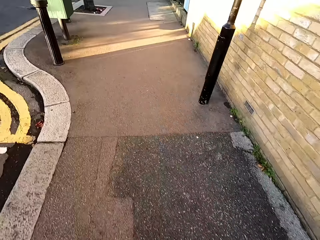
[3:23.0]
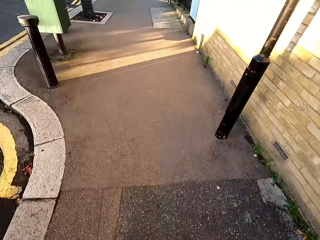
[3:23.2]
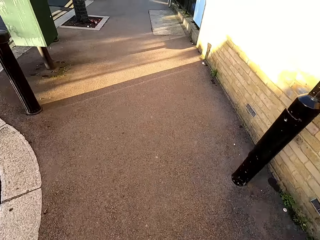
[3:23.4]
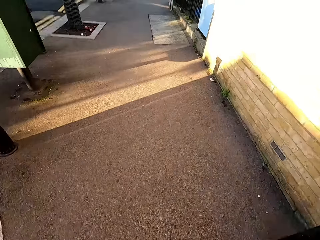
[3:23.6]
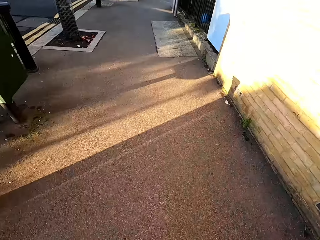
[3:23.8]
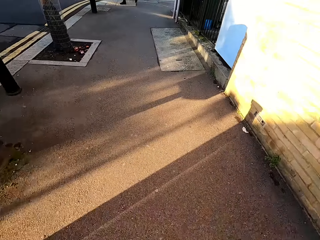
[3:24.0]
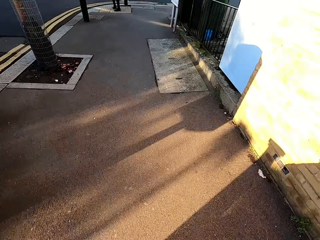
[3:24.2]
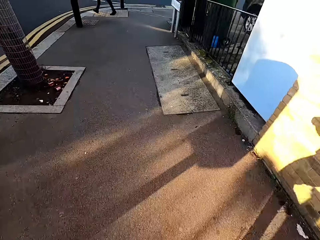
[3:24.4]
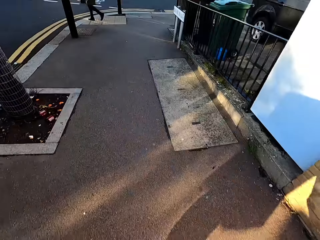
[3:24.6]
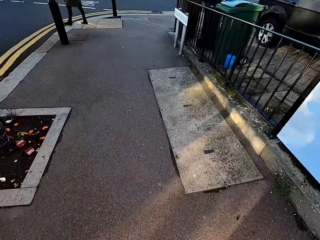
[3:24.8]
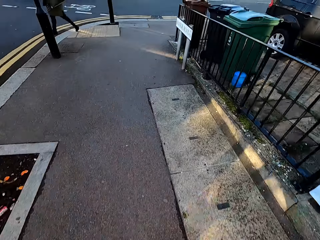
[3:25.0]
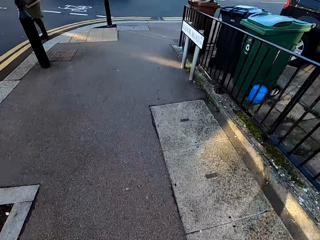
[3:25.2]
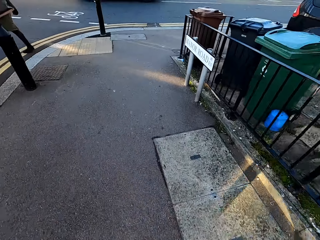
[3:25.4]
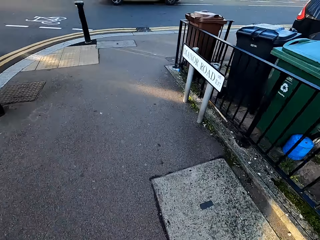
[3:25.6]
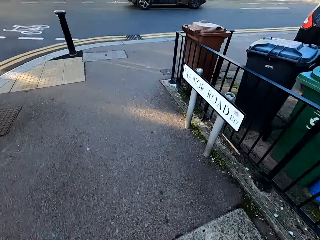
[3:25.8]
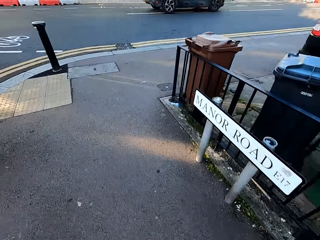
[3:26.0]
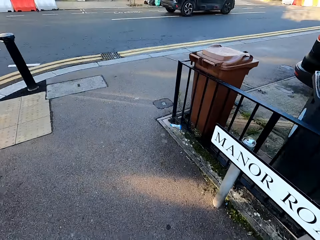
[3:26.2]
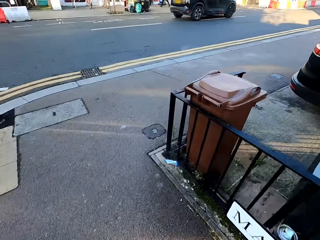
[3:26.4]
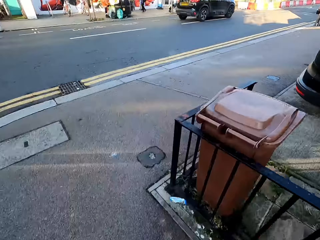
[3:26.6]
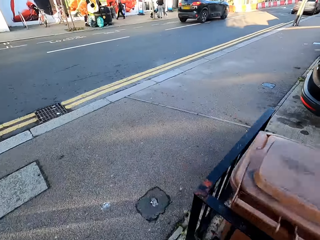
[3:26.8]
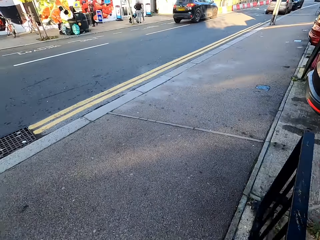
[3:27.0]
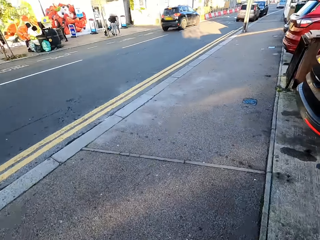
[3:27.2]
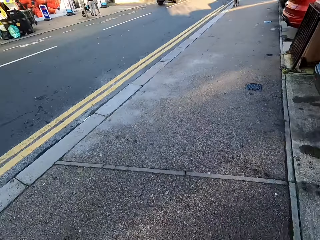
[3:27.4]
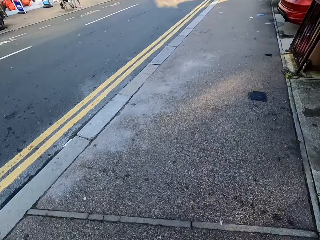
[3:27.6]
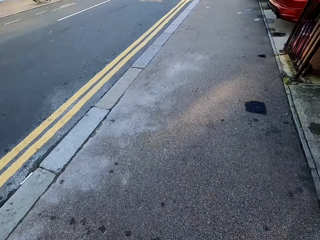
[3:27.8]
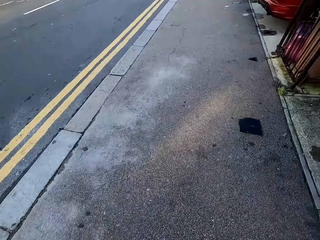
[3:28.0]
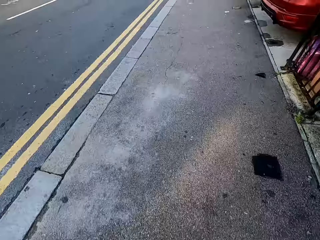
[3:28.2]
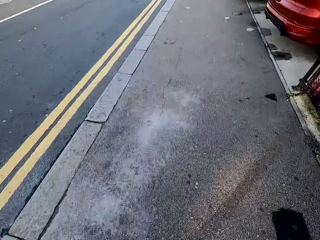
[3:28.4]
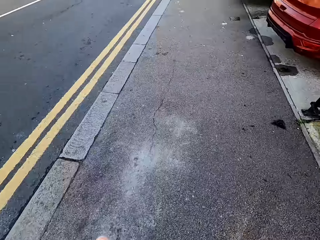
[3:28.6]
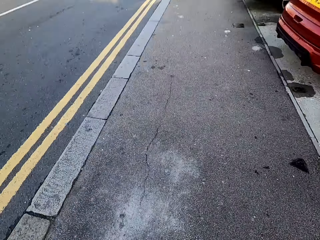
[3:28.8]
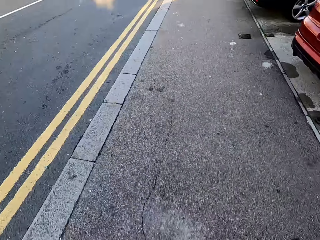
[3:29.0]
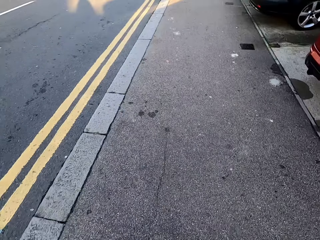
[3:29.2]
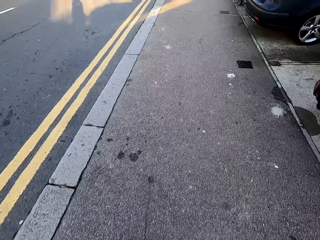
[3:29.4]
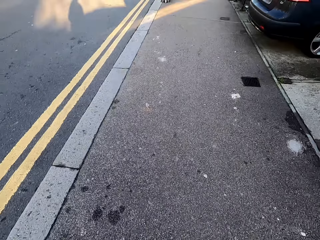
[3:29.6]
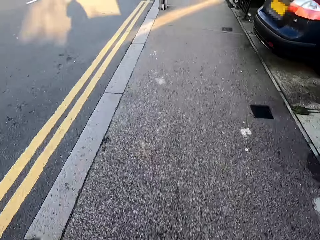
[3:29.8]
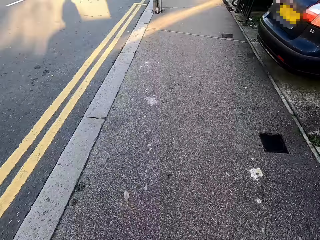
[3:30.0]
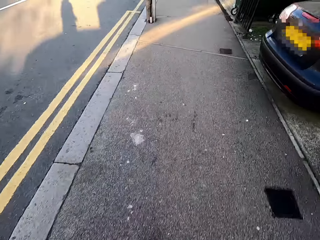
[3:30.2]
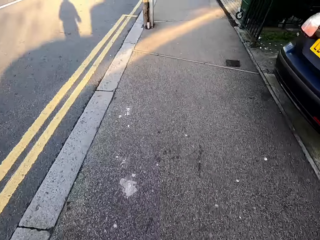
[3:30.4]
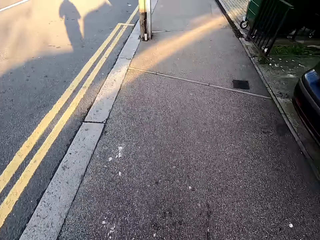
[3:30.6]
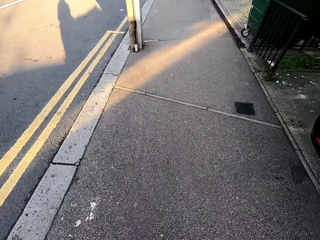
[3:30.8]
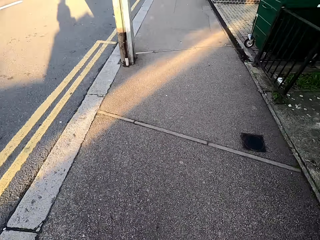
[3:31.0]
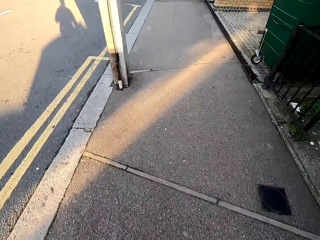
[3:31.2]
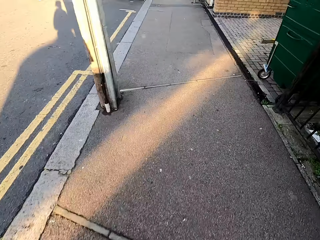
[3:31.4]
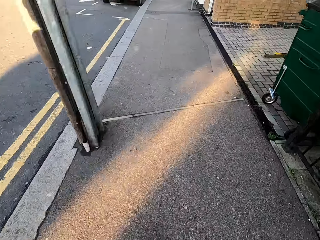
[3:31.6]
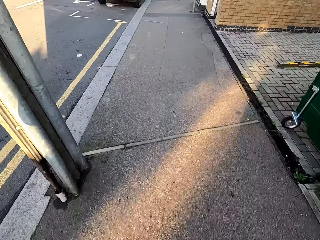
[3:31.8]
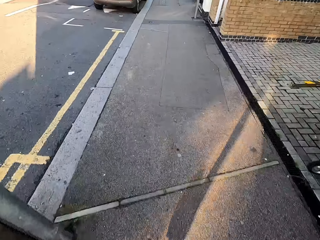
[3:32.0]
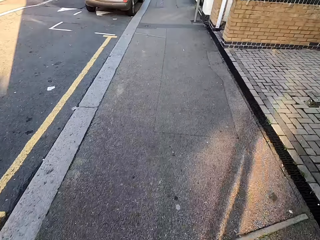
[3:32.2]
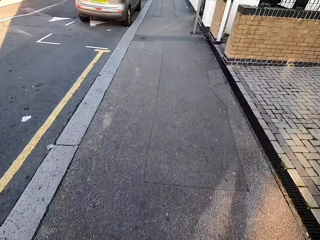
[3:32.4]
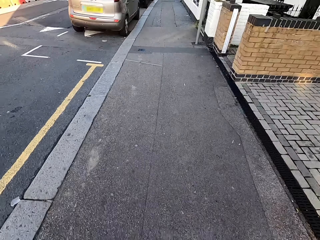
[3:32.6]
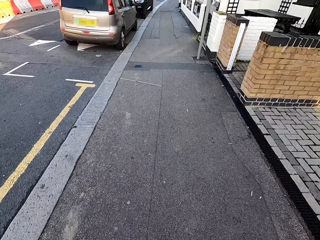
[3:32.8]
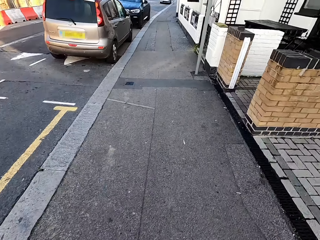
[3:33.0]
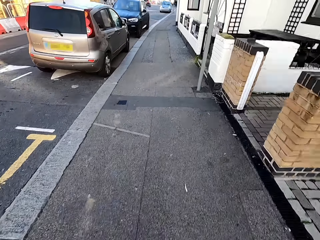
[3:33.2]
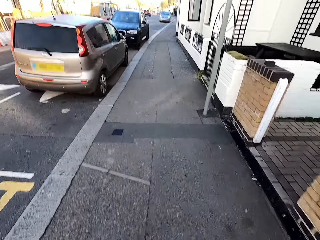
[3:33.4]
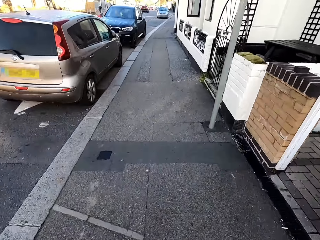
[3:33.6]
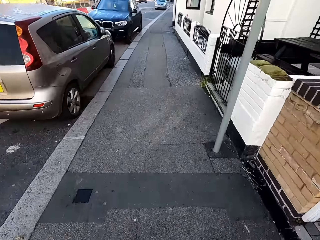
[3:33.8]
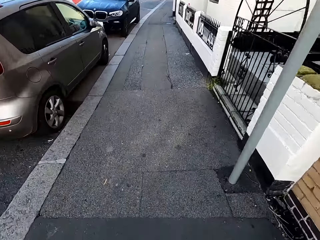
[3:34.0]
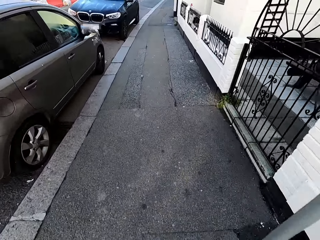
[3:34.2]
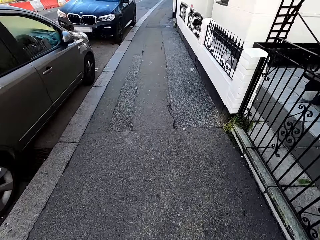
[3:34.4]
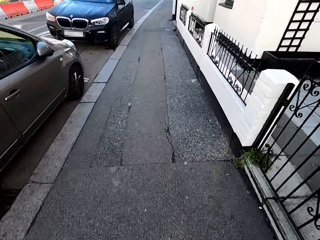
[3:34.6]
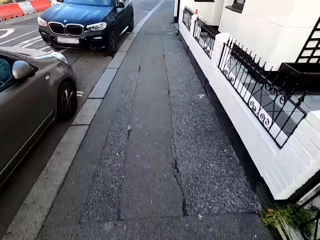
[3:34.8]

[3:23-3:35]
A woman walks past the camera wearer. A black car drives past the camera wearer.

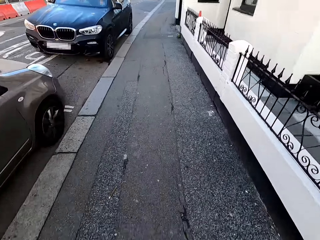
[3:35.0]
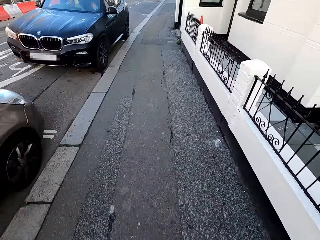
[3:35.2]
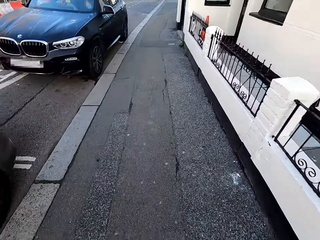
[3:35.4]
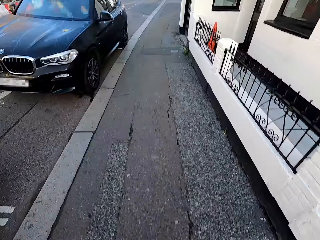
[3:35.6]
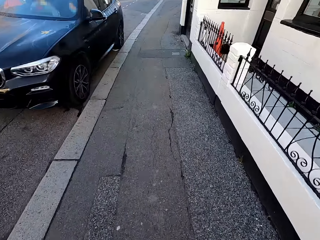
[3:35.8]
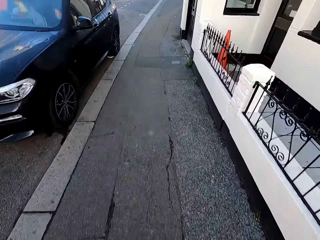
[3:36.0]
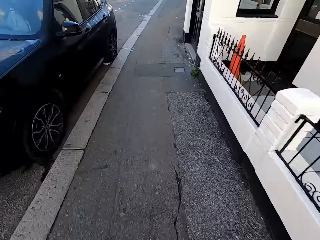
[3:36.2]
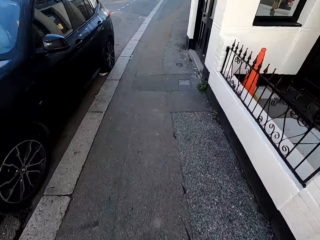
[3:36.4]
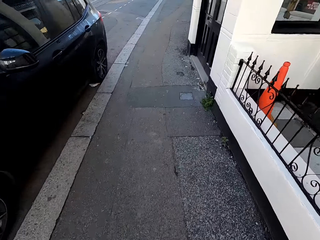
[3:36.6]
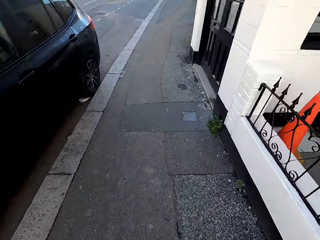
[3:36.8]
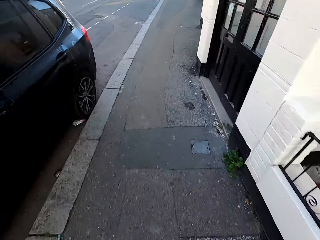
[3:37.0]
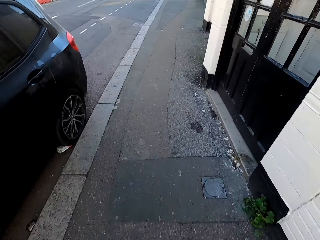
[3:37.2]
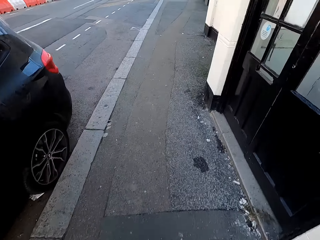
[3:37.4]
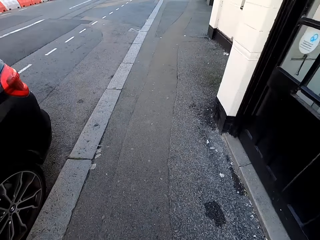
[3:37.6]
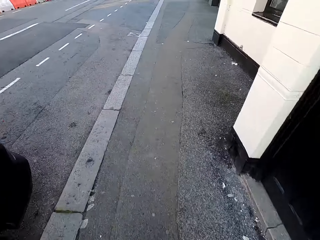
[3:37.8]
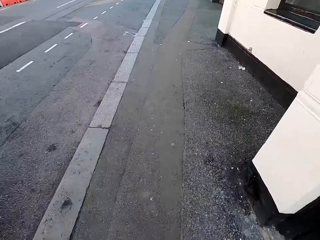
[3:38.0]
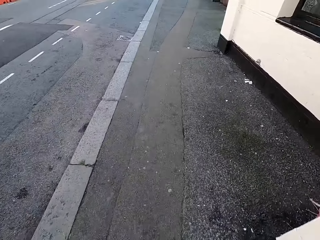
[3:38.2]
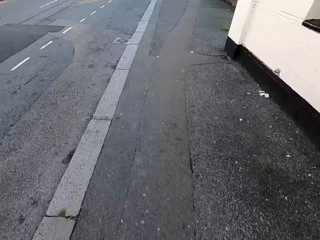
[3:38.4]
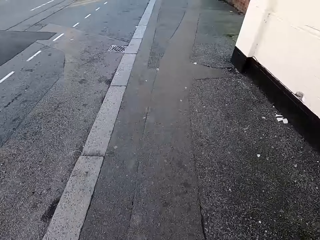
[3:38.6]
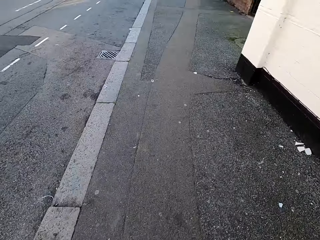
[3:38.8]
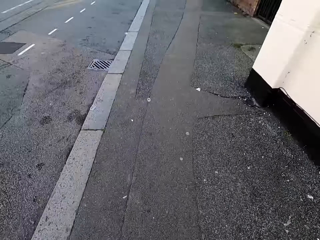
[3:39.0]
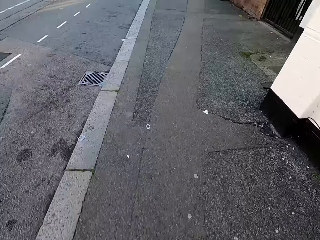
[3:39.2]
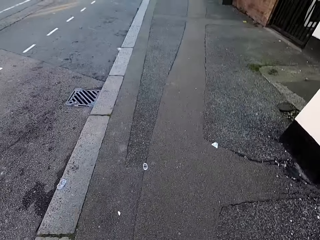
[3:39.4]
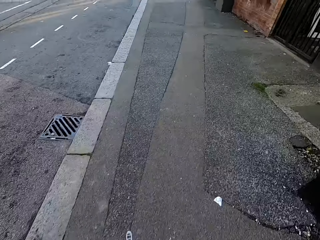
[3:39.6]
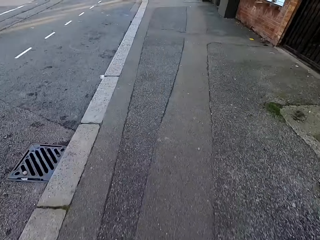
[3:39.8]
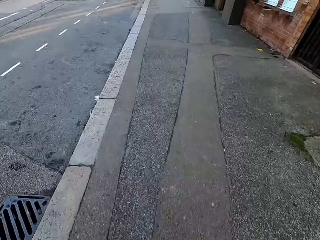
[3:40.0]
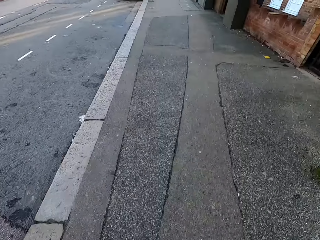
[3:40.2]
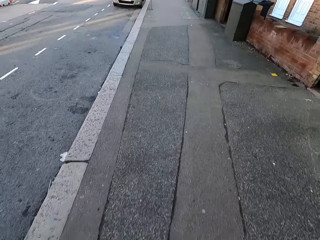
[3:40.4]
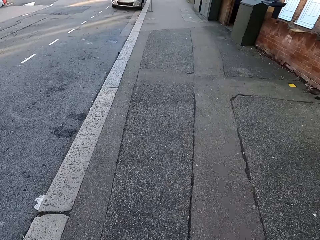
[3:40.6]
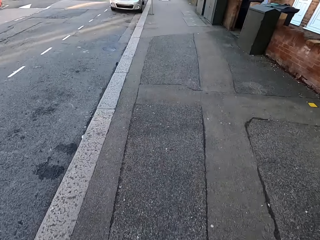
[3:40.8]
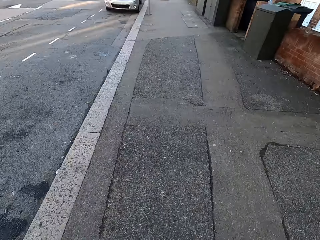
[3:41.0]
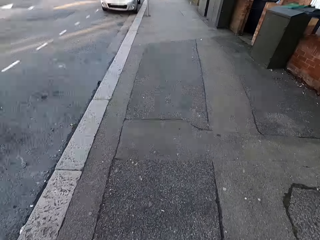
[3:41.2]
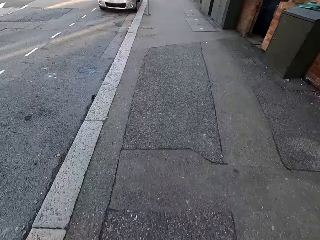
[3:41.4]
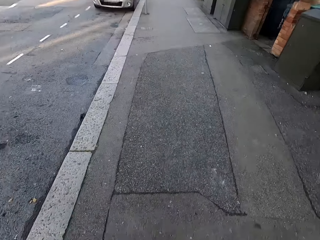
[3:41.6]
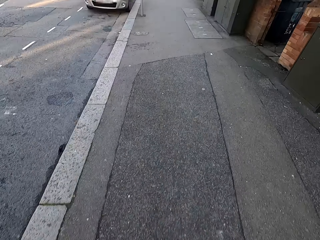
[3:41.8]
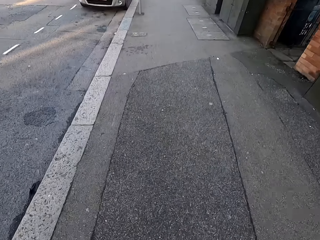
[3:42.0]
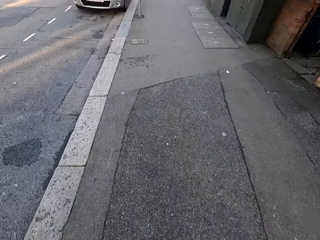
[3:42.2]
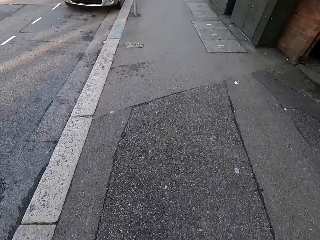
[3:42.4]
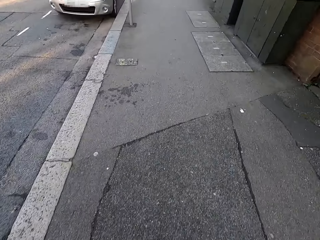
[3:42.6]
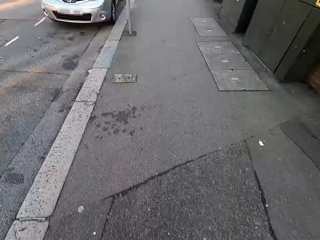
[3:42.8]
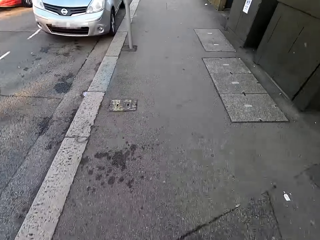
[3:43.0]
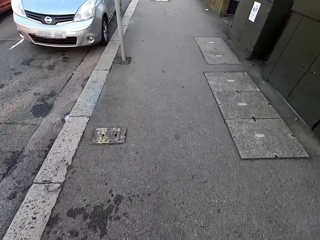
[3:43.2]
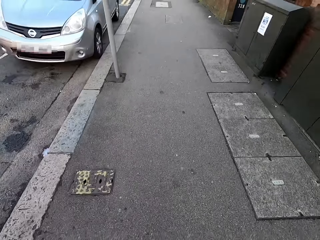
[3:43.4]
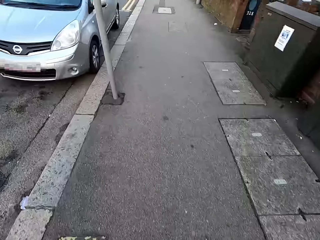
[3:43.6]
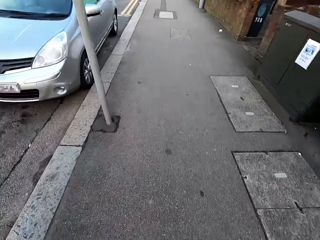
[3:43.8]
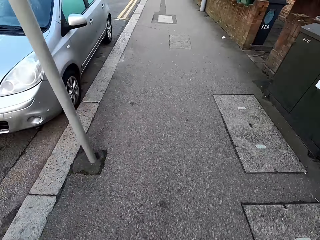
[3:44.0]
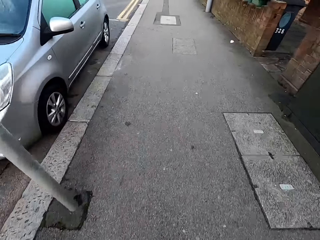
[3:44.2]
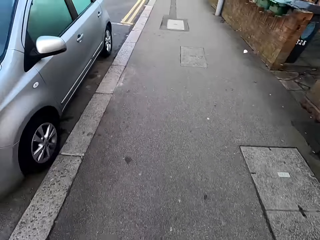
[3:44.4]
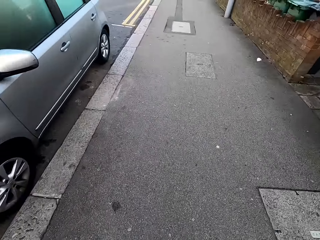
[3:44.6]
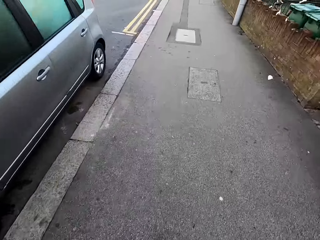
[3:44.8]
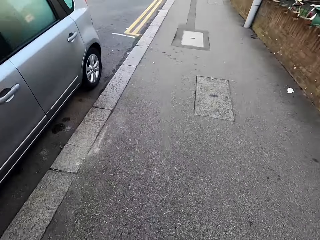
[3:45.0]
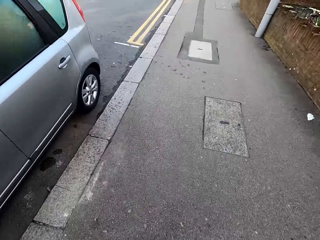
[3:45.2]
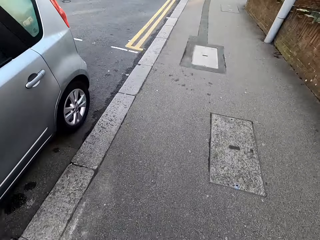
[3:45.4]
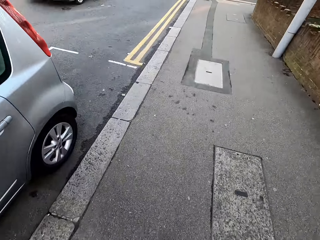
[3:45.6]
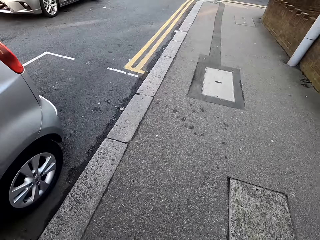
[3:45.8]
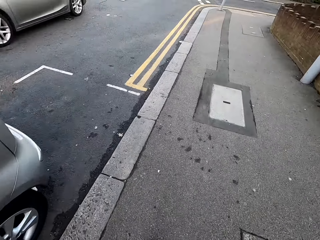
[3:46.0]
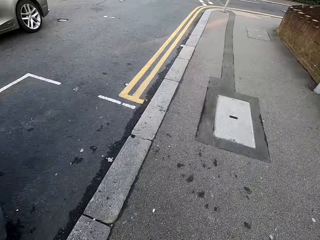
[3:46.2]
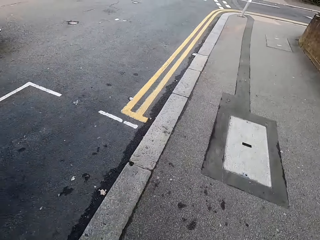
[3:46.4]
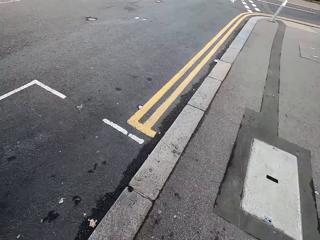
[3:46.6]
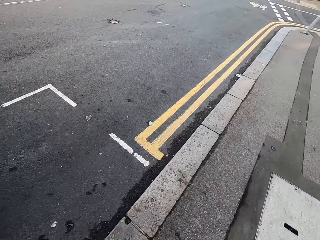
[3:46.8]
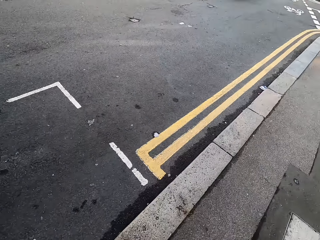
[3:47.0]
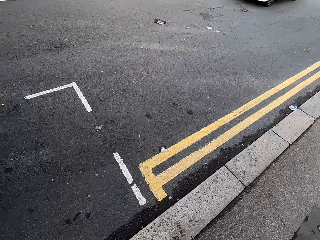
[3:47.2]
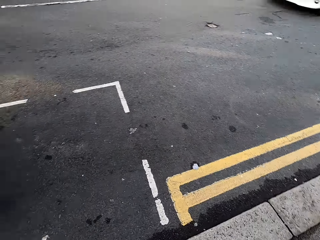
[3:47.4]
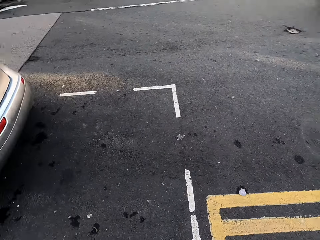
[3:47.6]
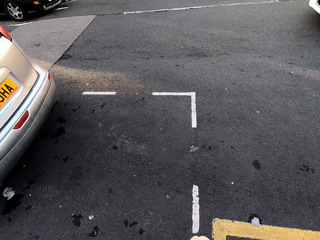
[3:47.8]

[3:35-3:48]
A red car drives past the camera wearer. A grey car drives past the camera wearer.
